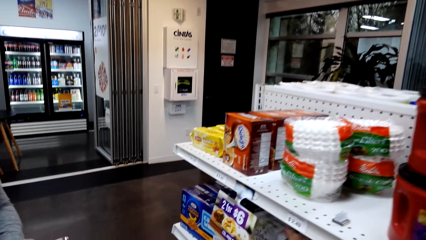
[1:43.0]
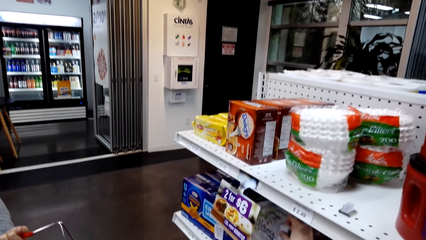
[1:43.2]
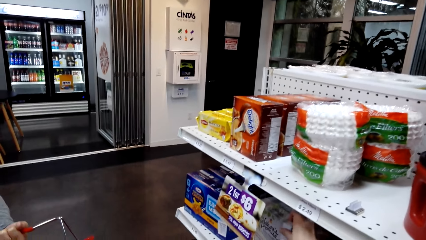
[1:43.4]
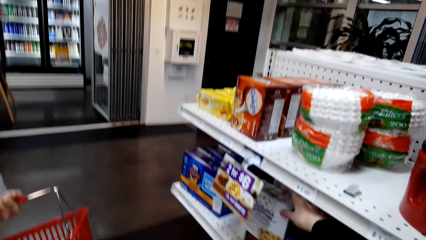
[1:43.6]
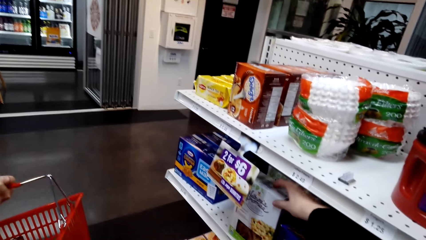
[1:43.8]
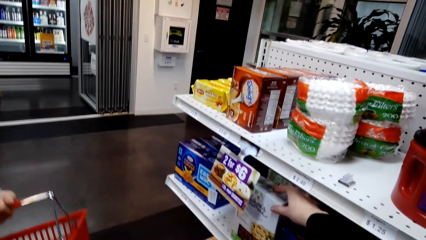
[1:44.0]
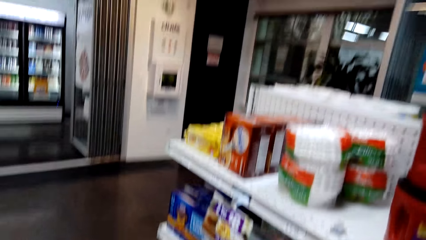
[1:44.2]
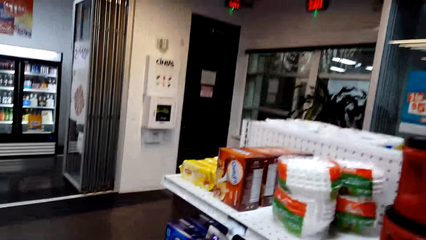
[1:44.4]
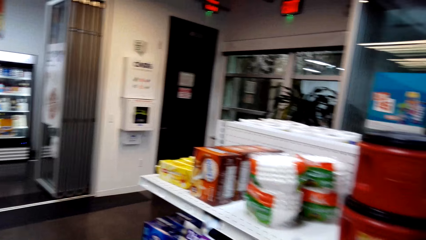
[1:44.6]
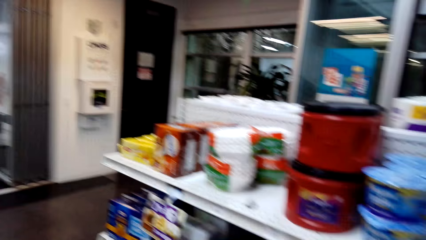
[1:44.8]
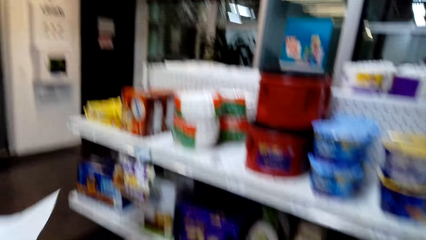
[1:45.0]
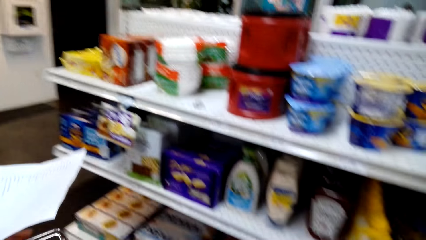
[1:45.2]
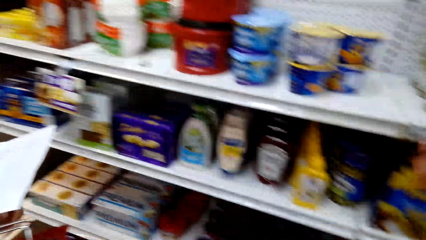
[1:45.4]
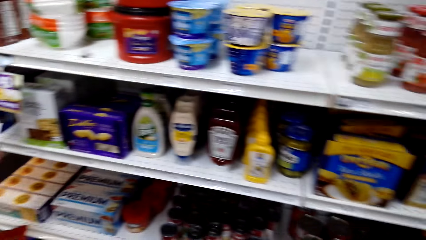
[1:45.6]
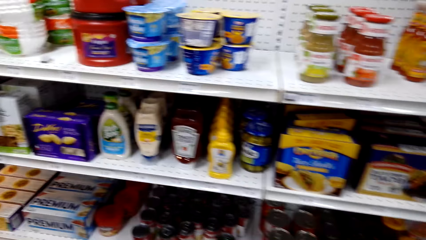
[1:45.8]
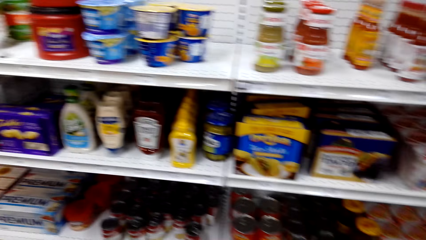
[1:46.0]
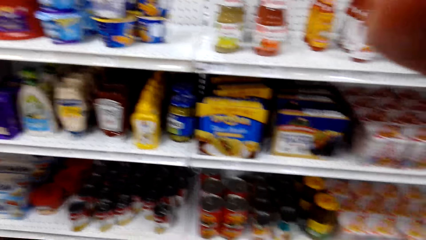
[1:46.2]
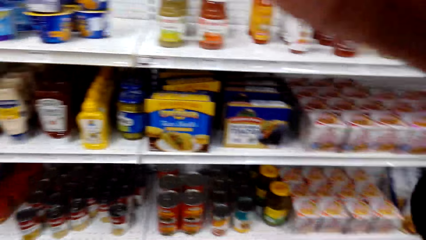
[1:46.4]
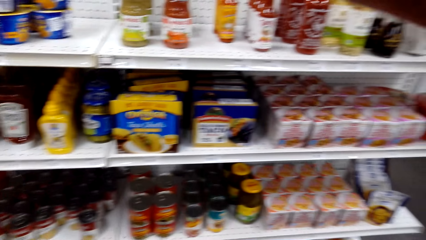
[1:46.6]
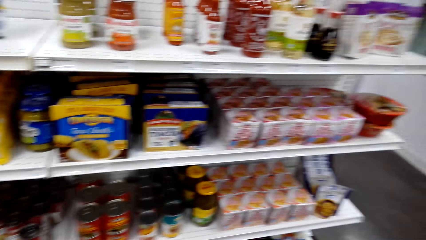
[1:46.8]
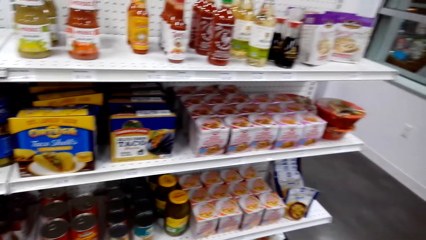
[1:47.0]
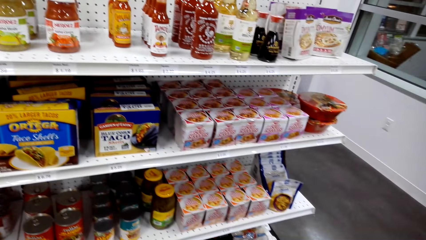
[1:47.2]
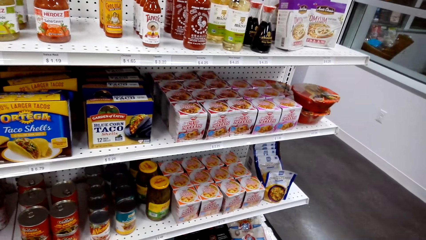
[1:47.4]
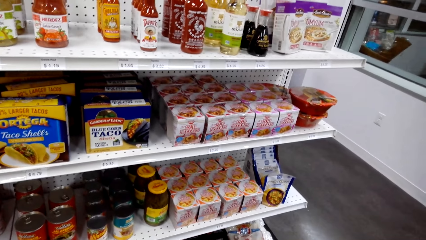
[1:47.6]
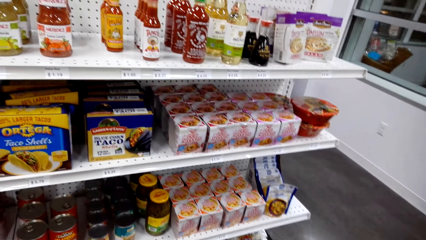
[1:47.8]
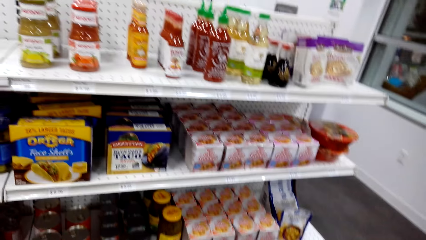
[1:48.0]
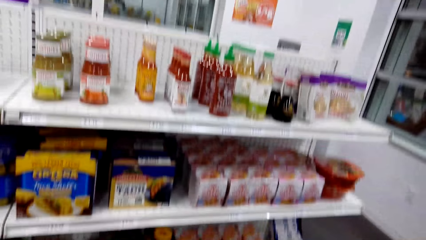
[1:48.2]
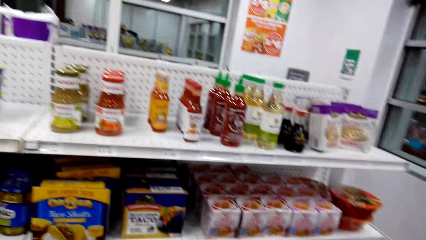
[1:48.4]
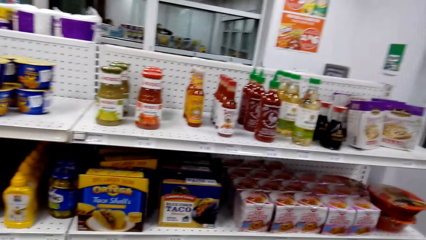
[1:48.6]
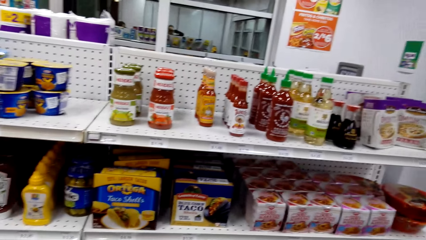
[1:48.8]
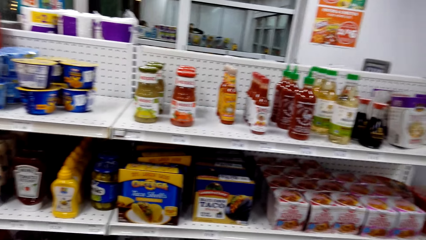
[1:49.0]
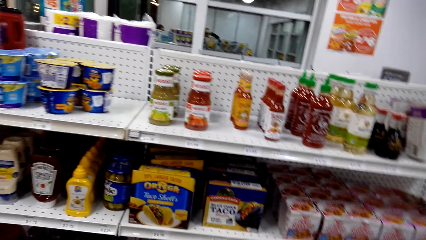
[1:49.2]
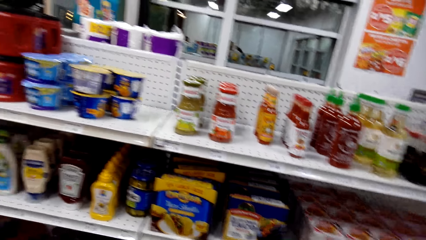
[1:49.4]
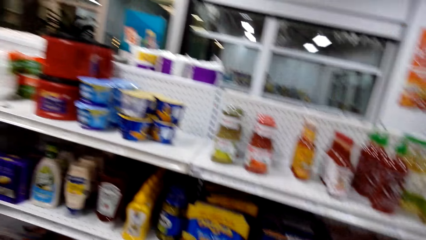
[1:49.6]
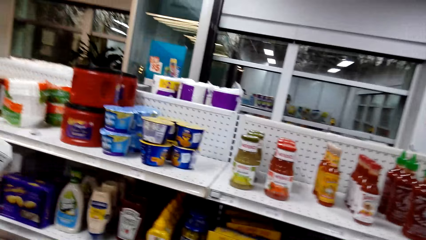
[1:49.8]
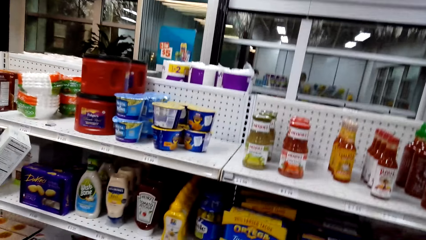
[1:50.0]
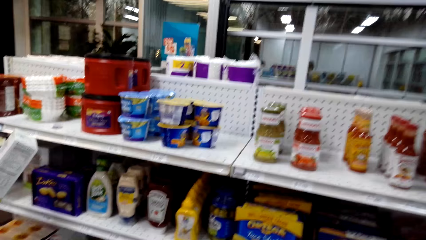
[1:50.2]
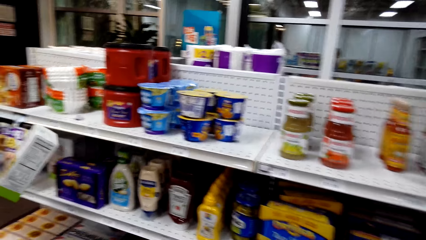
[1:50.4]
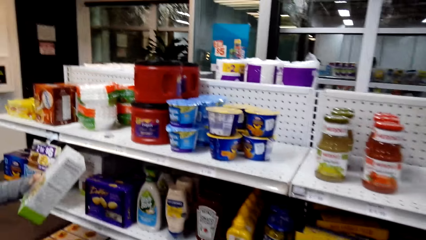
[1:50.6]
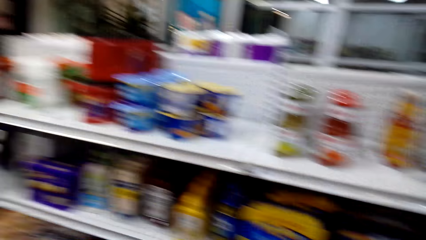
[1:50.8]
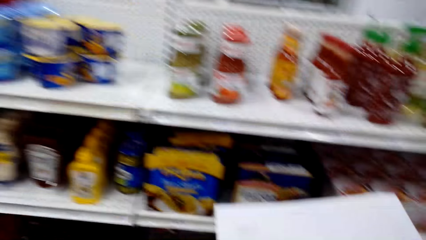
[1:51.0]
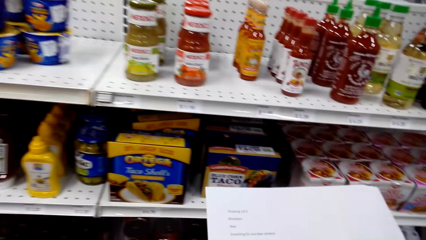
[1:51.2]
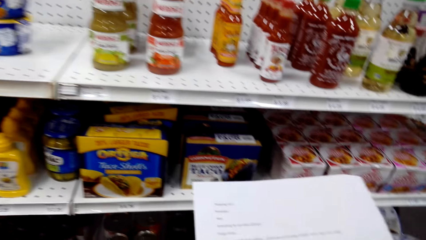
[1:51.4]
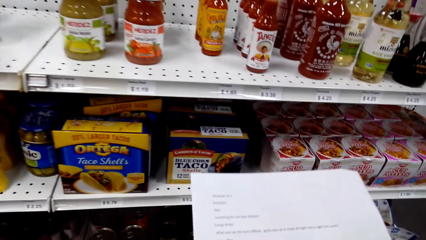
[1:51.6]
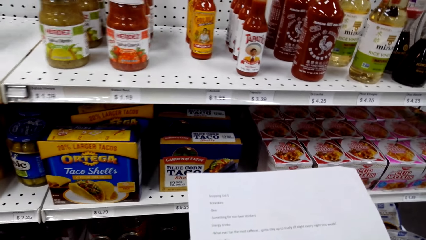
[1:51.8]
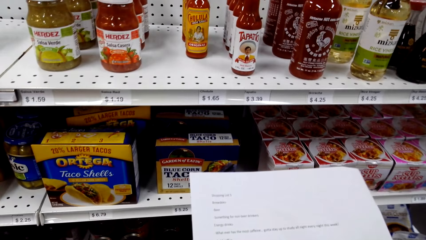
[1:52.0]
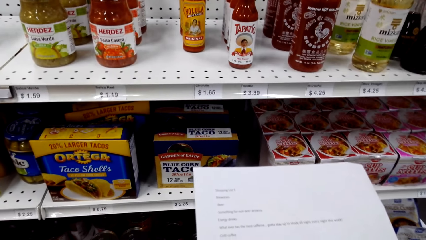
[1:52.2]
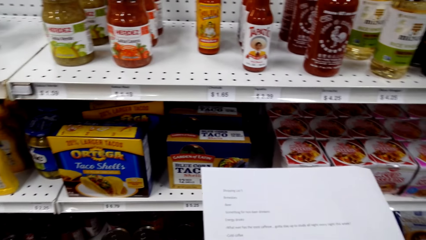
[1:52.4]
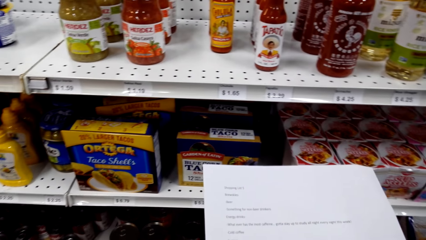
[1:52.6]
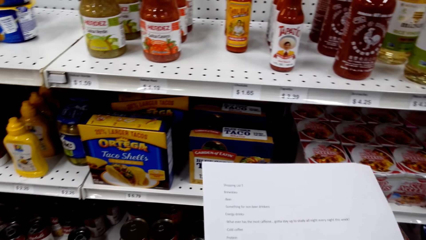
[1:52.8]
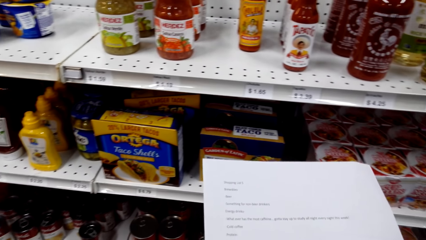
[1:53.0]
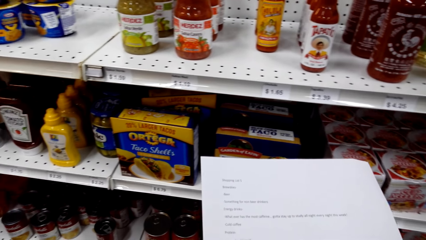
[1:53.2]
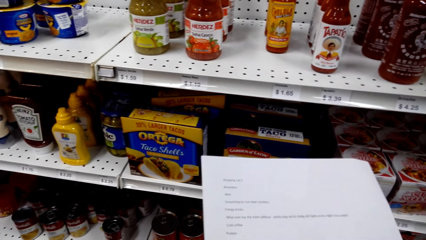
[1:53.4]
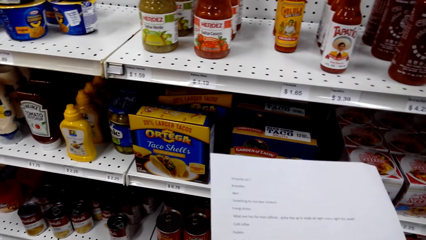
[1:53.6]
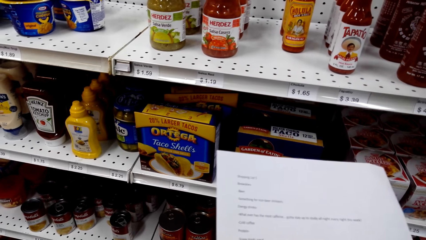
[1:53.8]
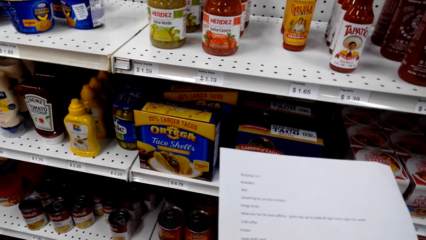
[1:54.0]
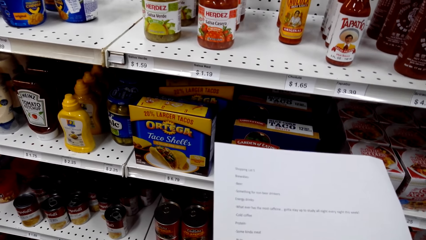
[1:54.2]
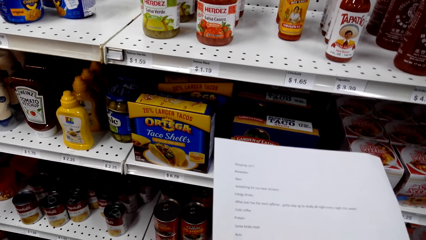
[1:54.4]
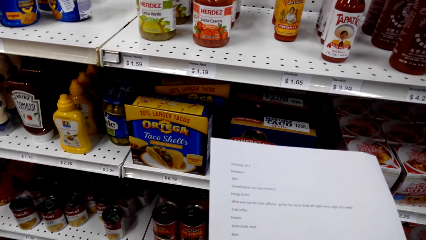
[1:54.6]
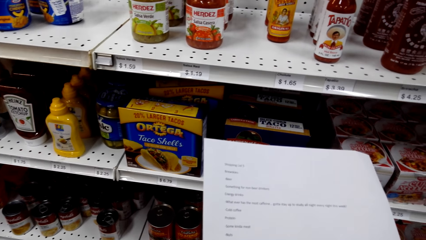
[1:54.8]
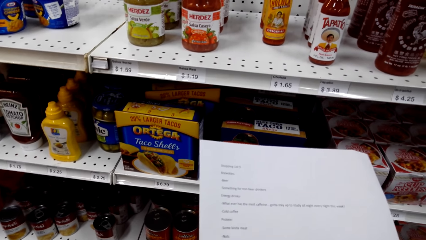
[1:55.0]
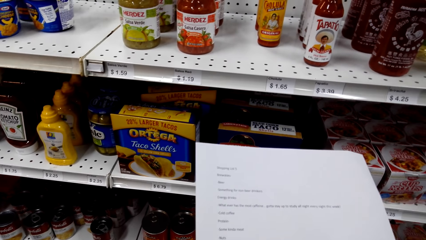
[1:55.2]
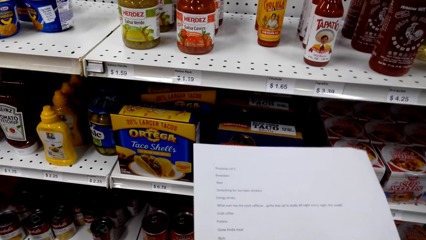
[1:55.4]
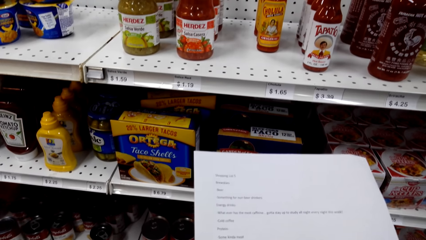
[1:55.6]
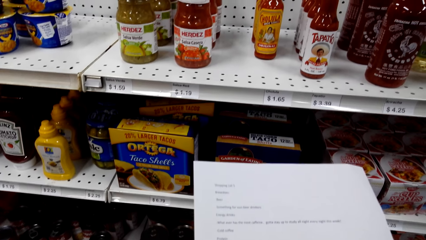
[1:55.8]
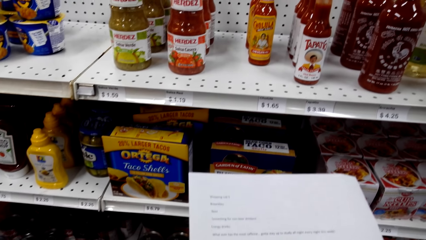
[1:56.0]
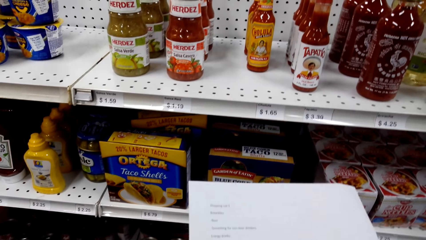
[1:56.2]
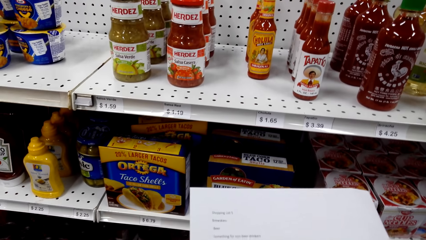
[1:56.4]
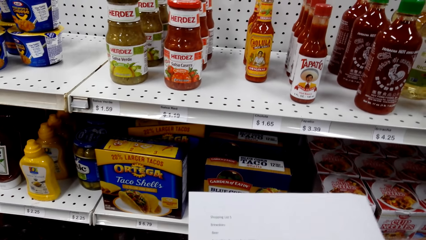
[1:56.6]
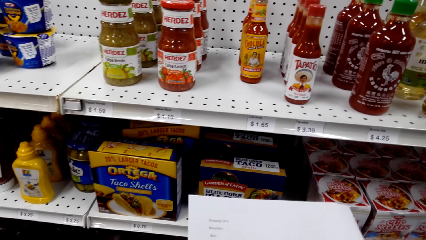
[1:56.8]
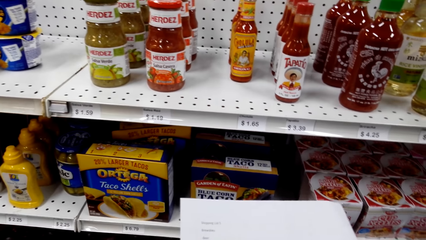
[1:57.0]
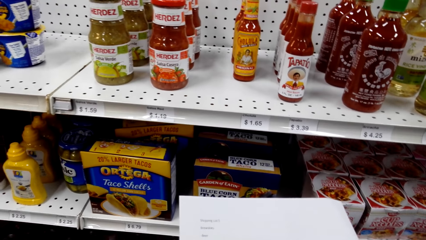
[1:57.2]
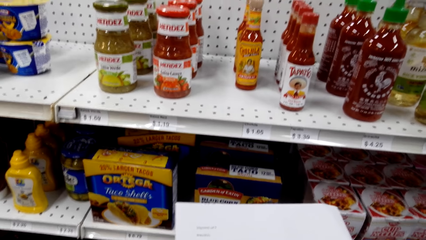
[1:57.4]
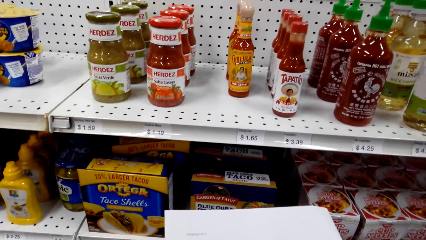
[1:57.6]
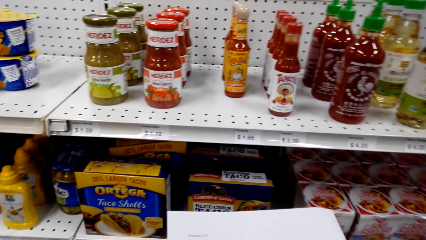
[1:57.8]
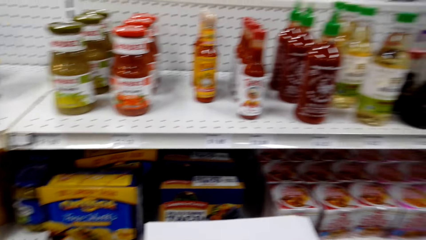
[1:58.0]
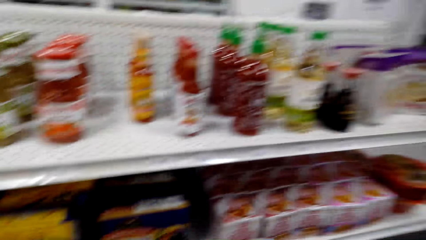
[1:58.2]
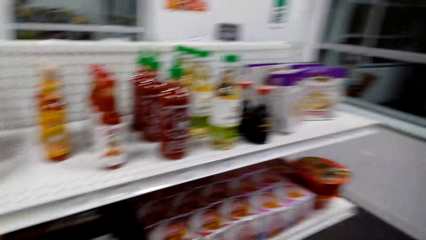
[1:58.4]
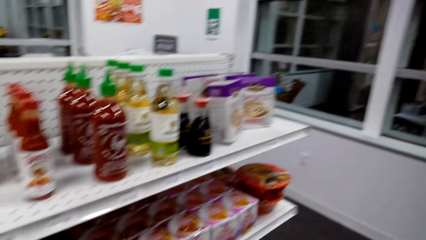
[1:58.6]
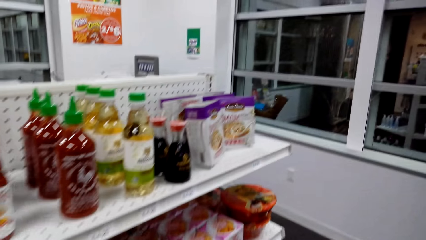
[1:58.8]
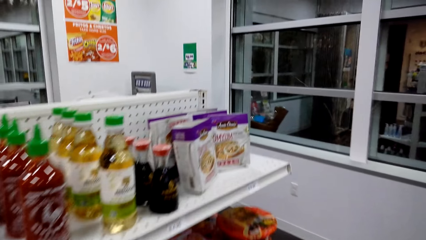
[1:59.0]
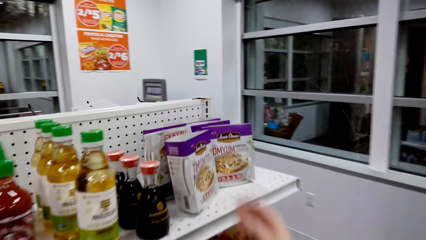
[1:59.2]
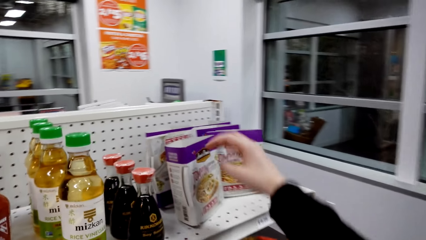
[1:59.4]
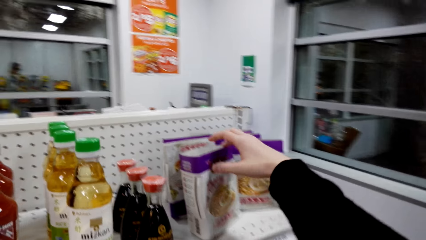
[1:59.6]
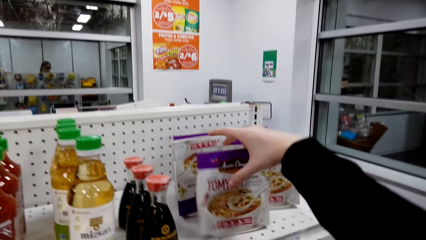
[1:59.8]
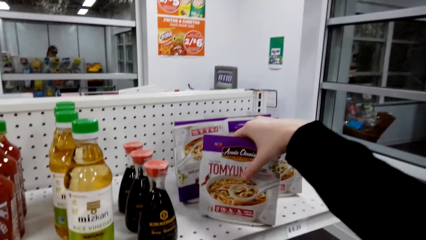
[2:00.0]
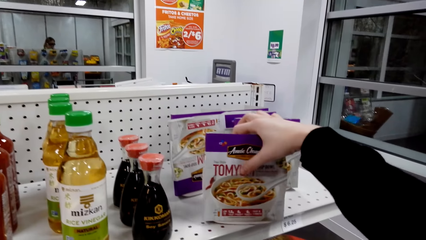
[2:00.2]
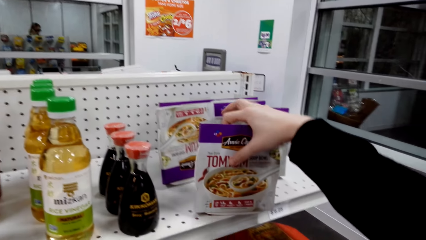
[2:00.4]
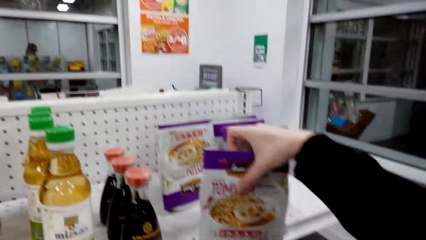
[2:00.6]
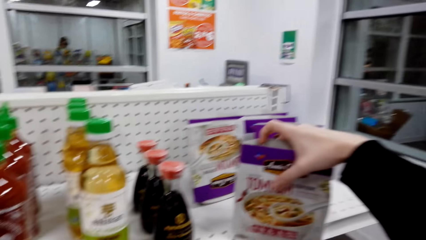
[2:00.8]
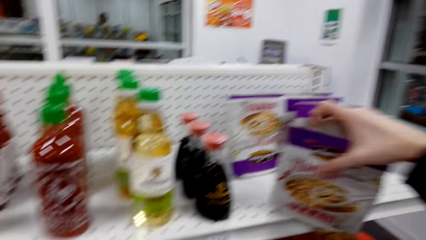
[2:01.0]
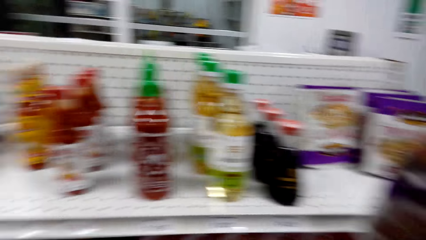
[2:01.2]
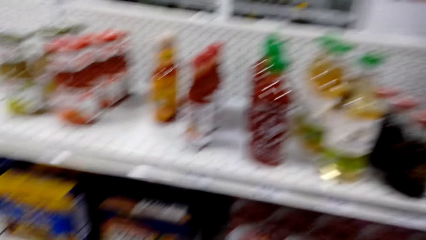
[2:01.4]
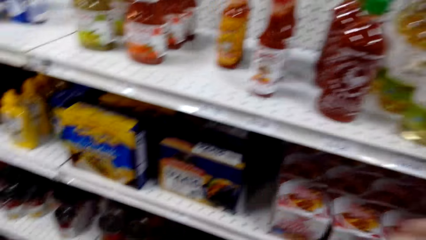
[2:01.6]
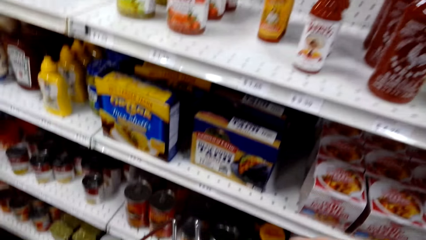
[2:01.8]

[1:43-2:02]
The camera wearer adjusts a packet on a supermarket shelf. They hold a box on the shelf. The woman adjusts a list paper. The camera wearer views items on the supermarket shelving. The woman holds a packet. The camera wearer views the list paper. They view items on the supermarket shelving. They pick up a packet of cornflakes or a tomyum packet from the shelf.
